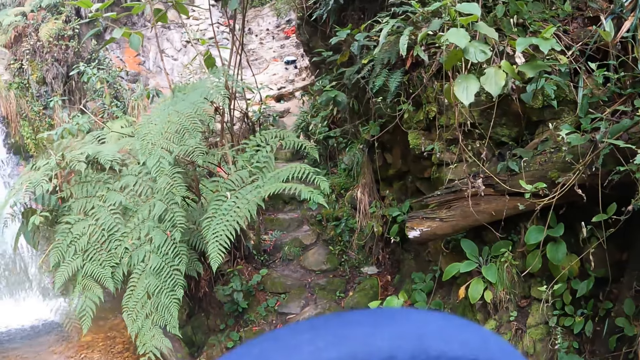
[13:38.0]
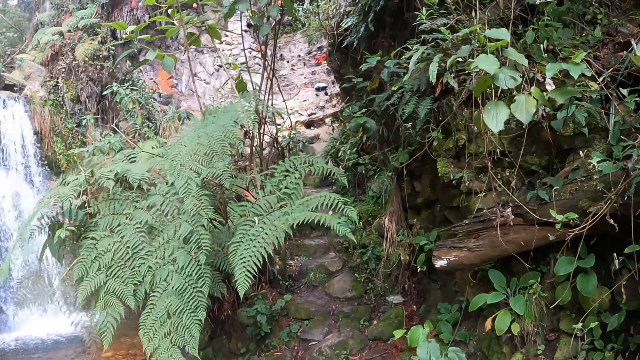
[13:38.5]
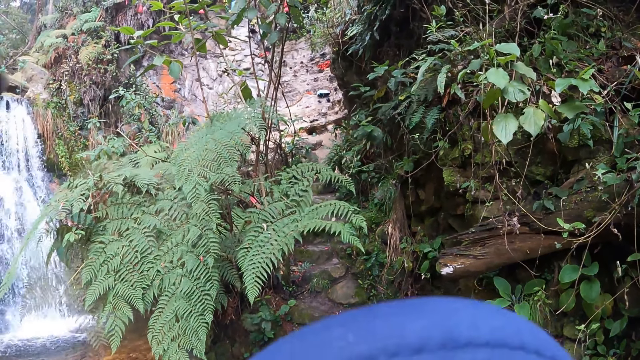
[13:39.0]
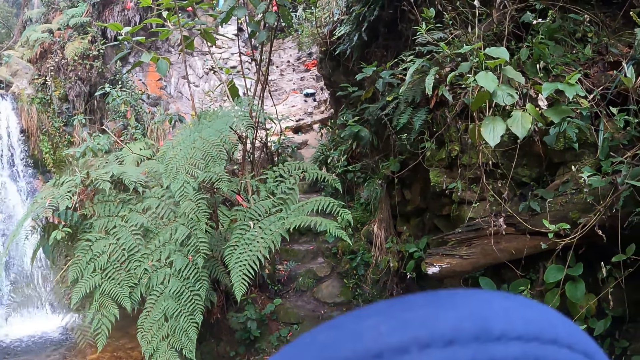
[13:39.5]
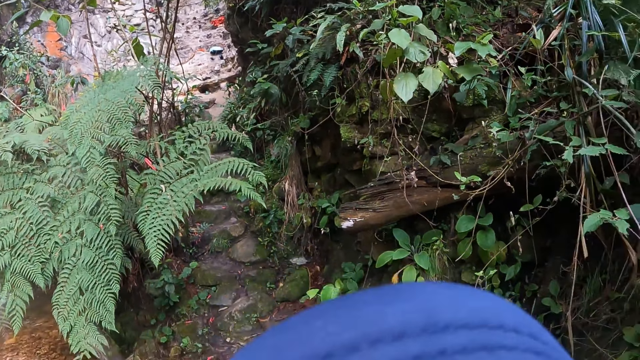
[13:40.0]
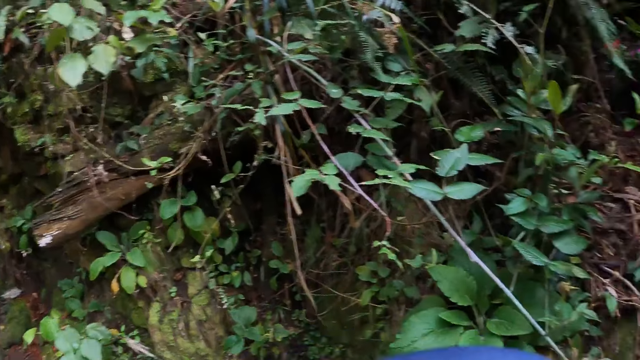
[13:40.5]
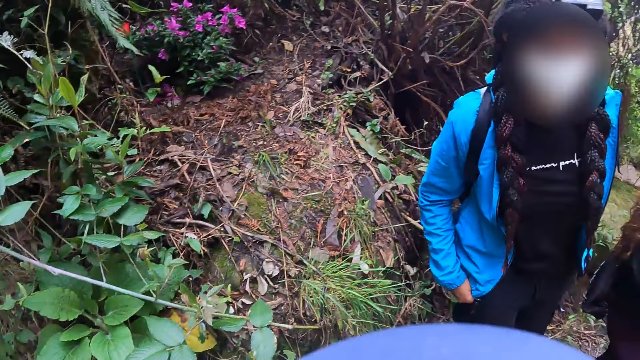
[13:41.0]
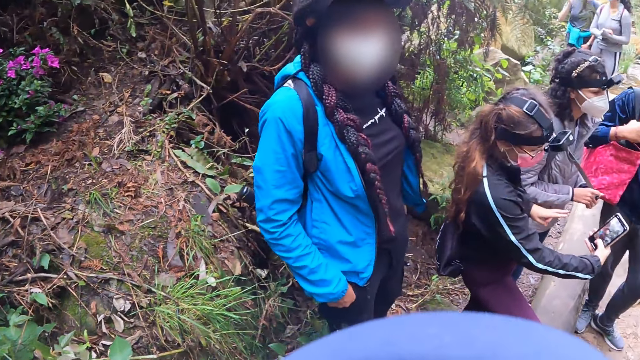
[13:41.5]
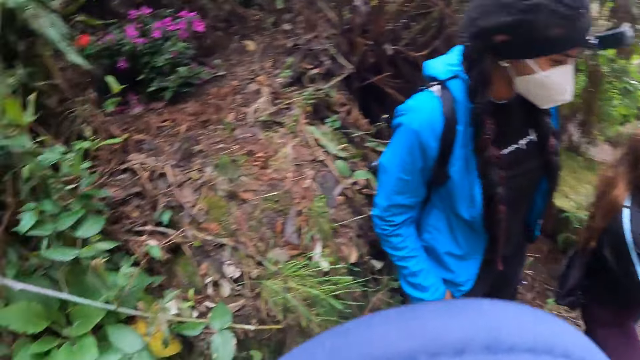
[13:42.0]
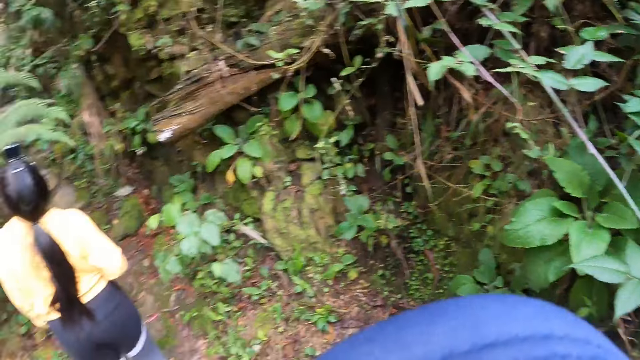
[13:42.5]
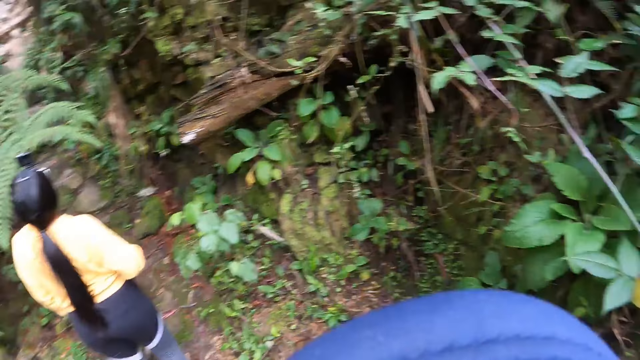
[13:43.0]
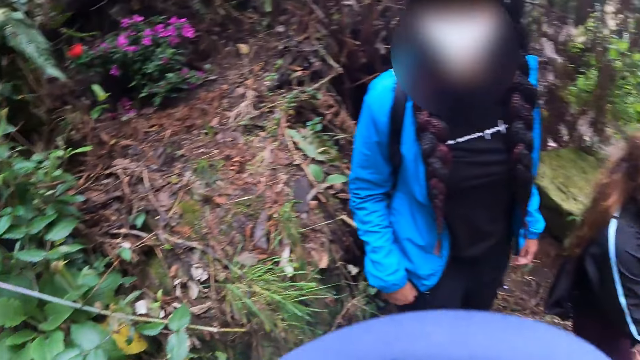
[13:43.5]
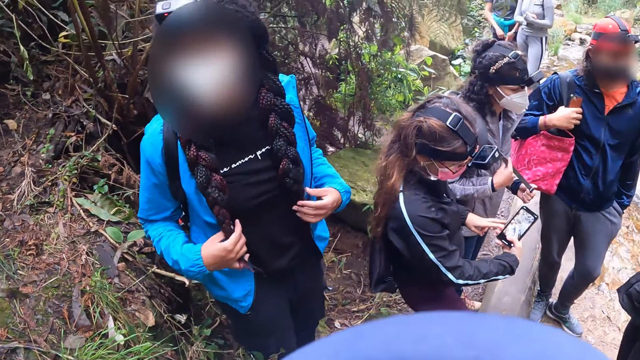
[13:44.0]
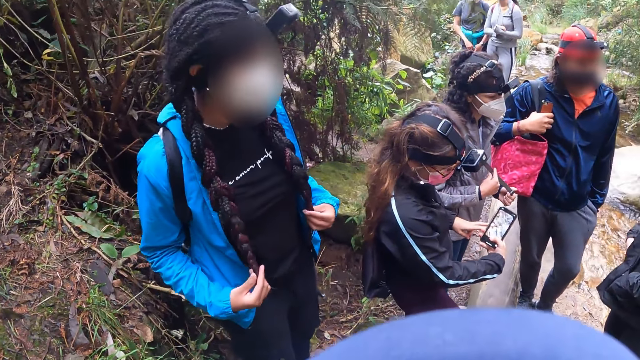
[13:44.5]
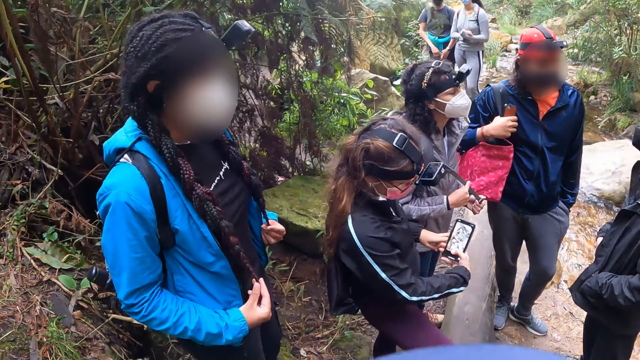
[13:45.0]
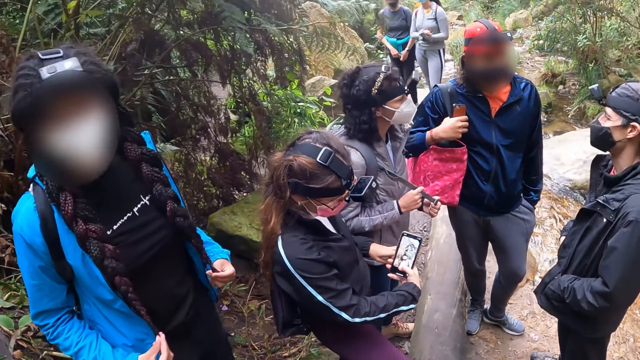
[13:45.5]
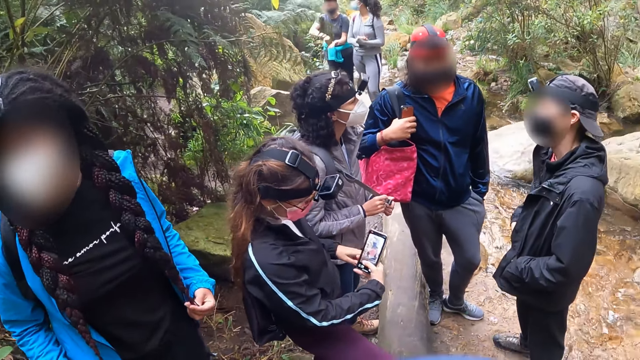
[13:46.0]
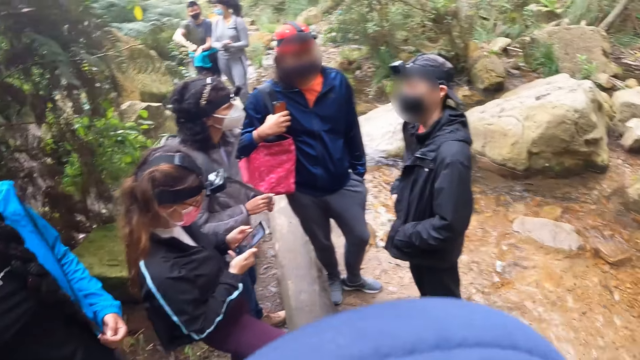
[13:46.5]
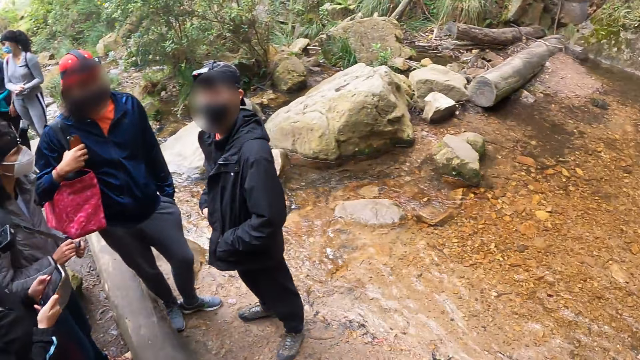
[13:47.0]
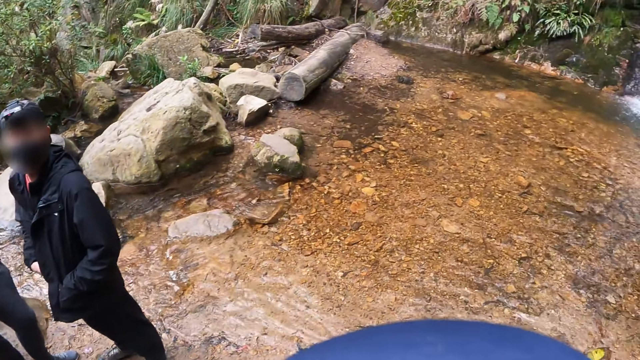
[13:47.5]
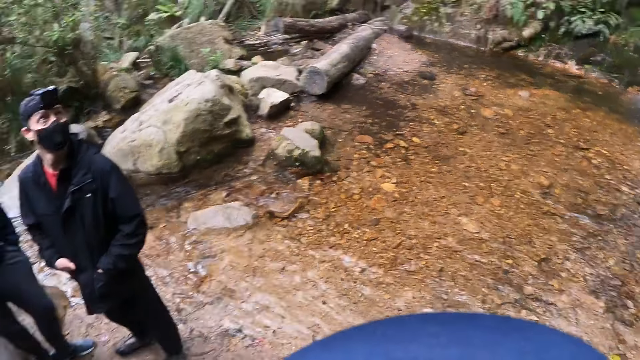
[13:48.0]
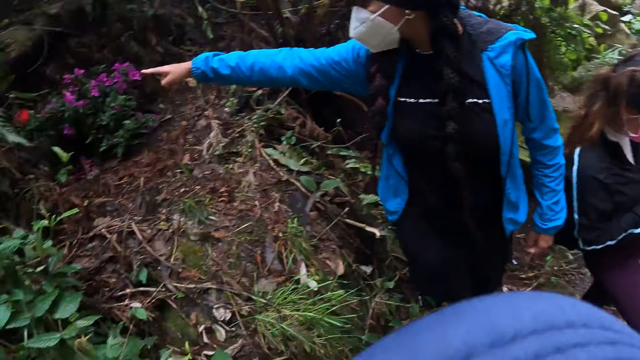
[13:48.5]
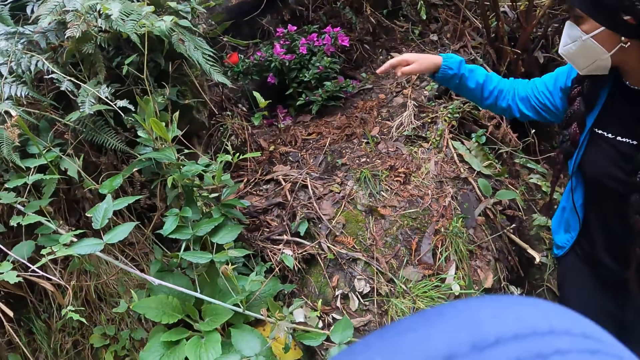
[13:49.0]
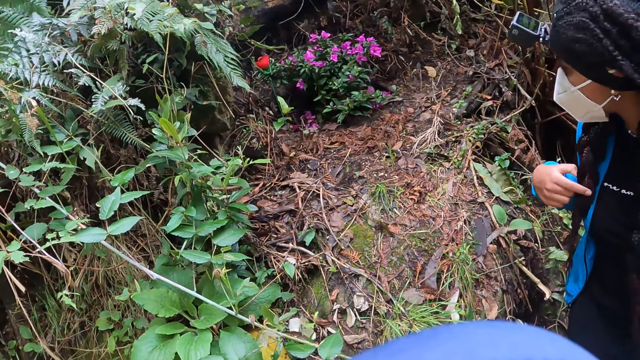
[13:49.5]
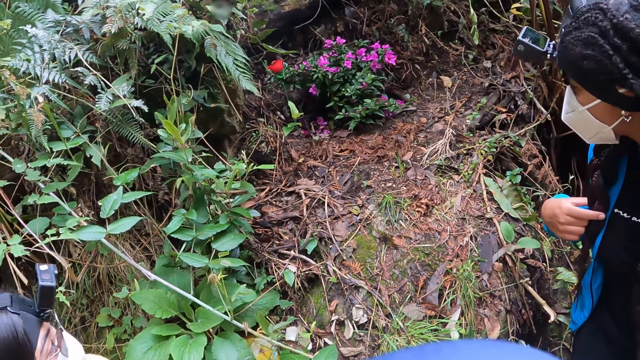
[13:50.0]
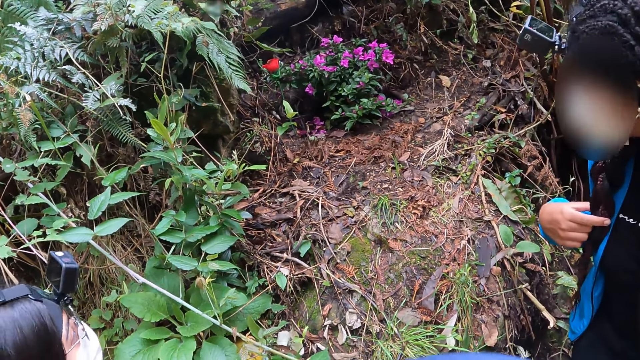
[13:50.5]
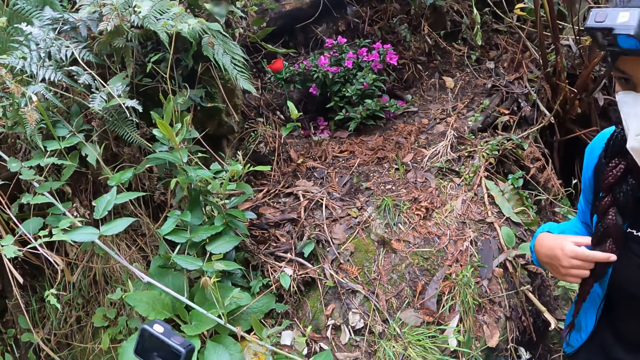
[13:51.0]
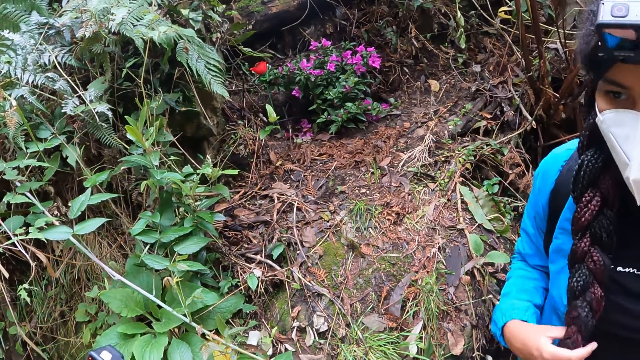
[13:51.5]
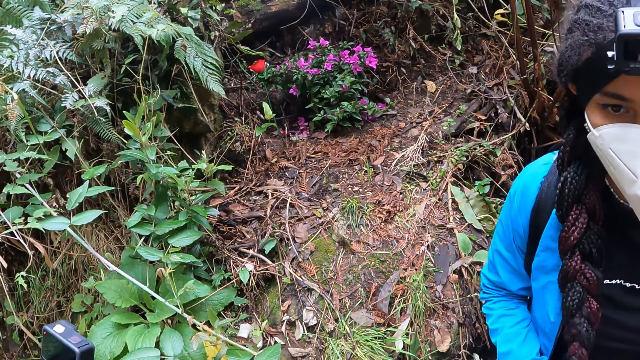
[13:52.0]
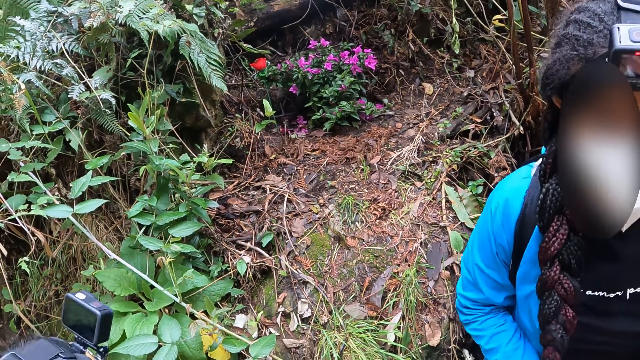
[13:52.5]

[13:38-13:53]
The camera wearer looks at the shrubs. A woman holds her hair with both hands. A man interacts with another man and another woman. Another woman operates the mobile phone with both hands. Another woman points at the flowers. The first woman interacts with the woman. The camera wearer looks at the flowers.

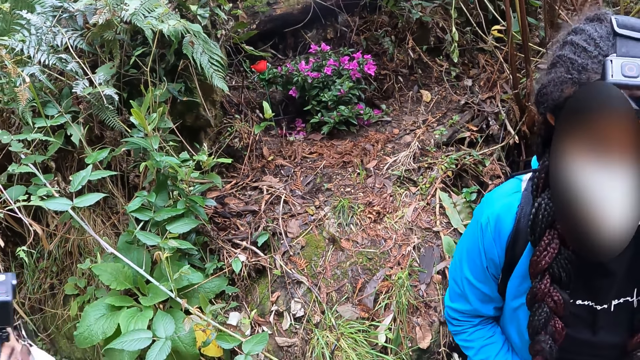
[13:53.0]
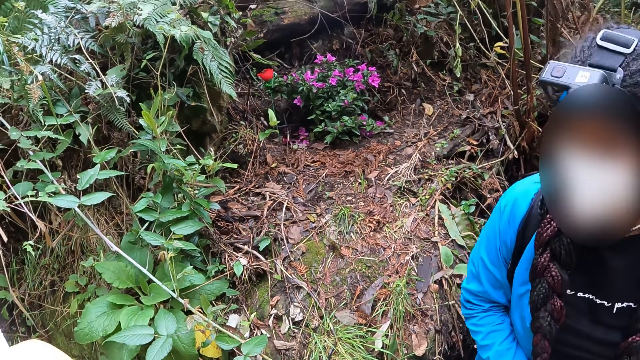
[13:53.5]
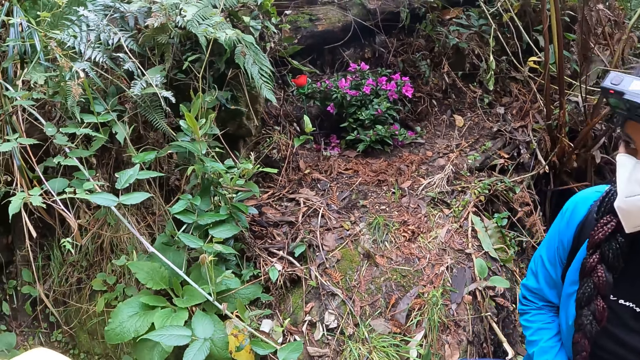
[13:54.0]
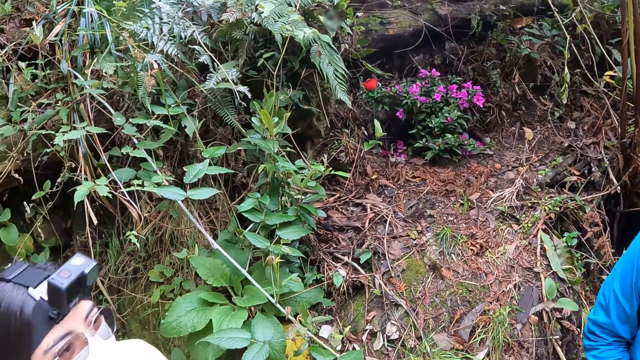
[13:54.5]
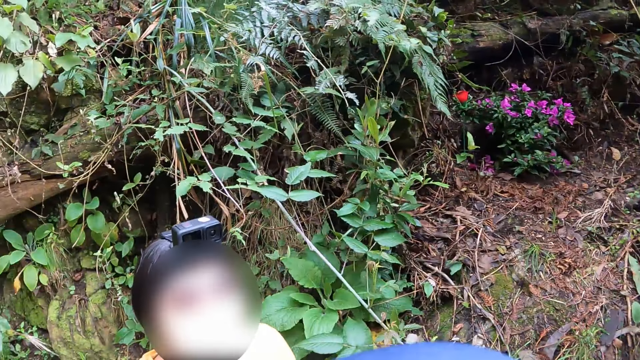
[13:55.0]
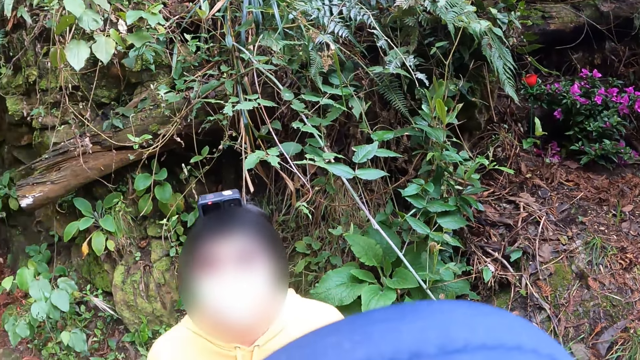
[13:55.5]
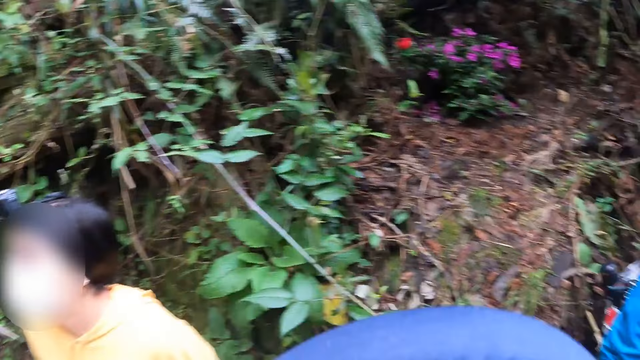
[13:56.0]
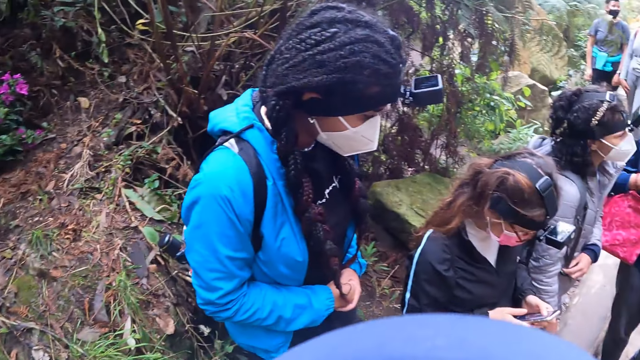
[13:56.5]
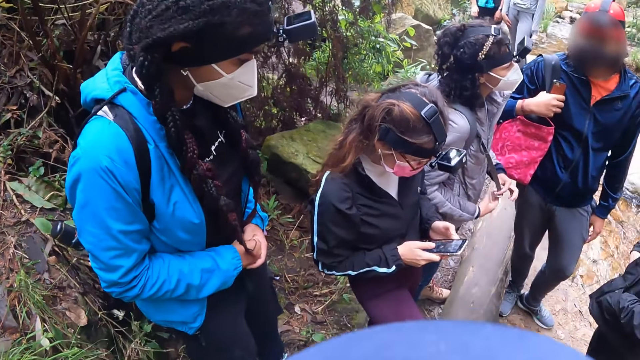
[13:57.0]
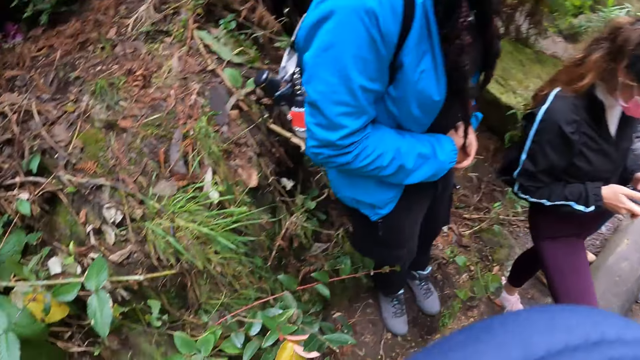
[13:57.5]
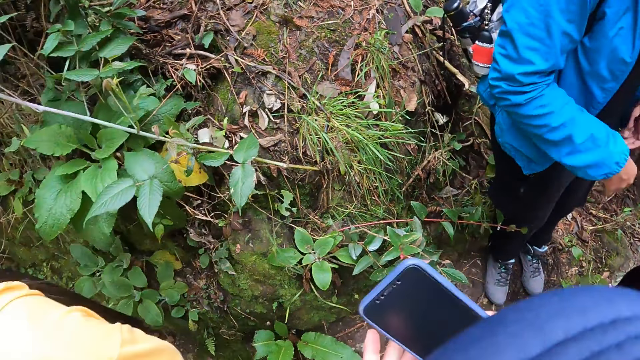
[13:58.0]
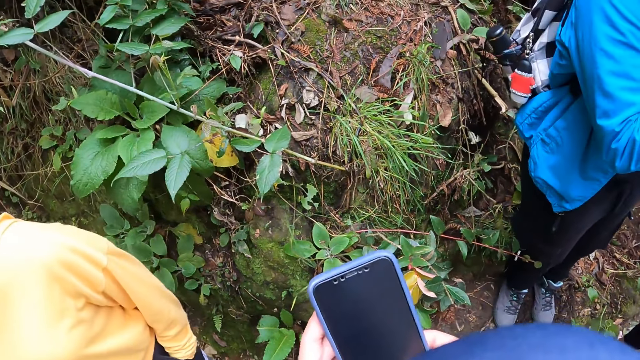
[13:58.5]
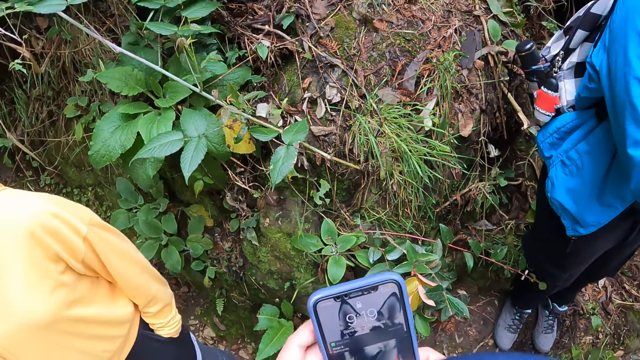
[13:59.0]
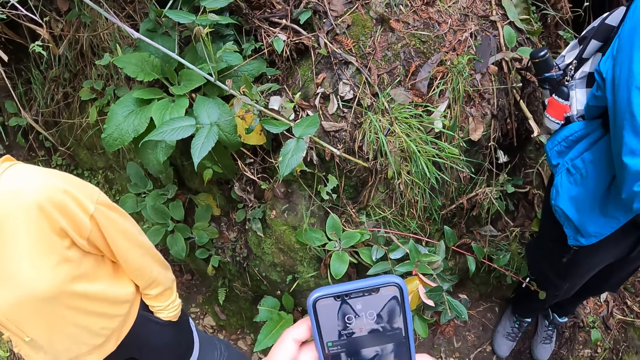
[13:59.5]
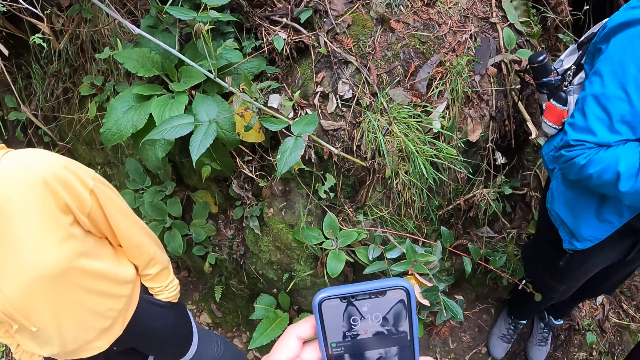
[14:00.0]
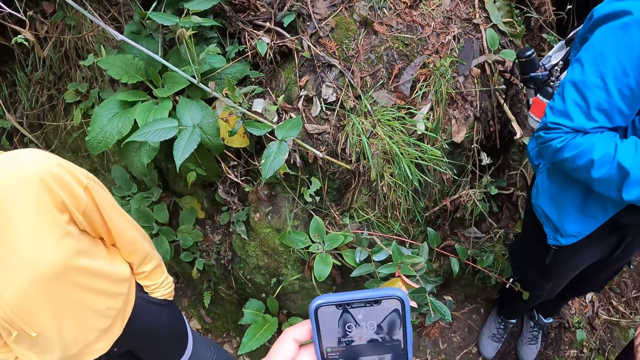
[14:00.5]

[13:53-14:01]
The camera wearer looks around. She operates a mobile phone with her left hand and swipes on the phone's screen.
